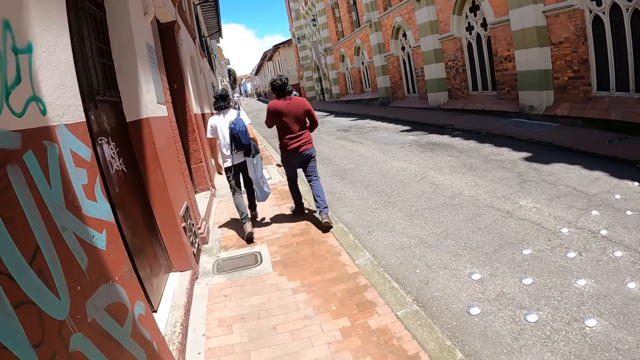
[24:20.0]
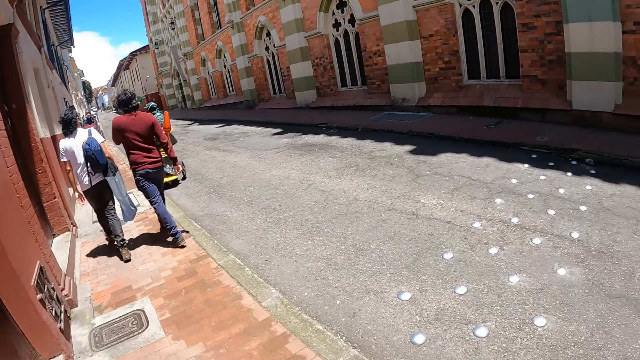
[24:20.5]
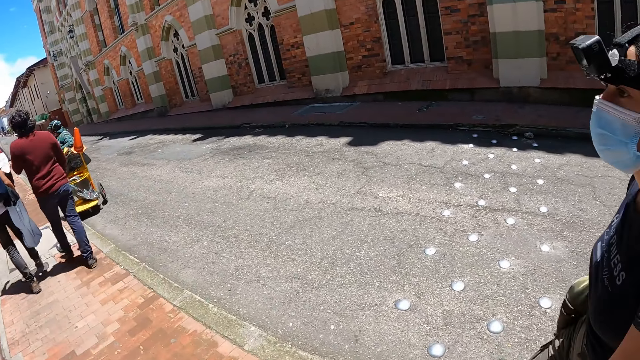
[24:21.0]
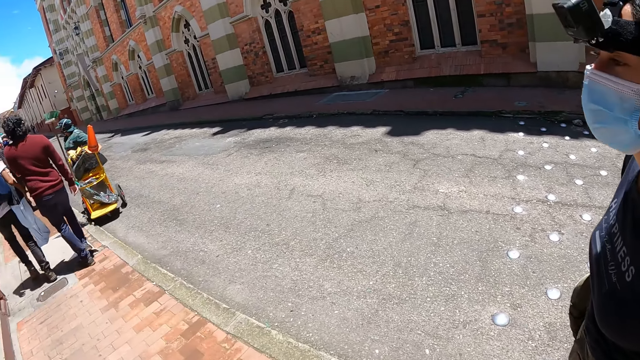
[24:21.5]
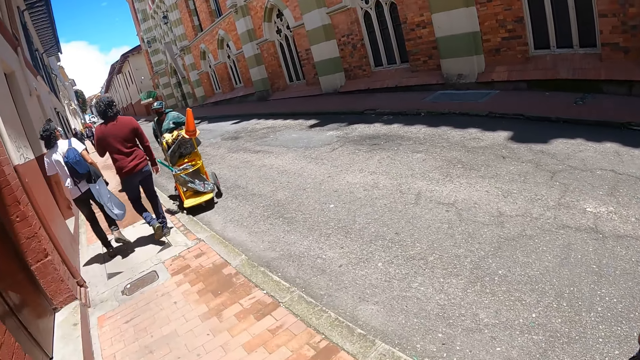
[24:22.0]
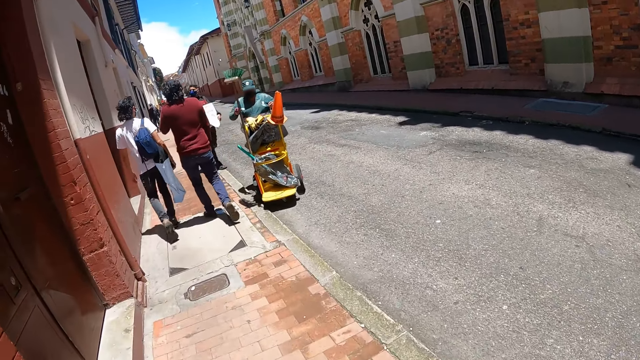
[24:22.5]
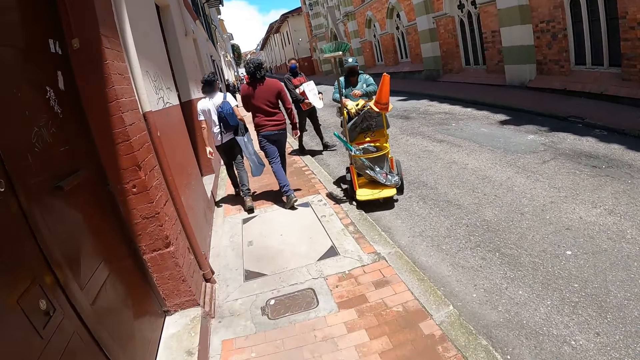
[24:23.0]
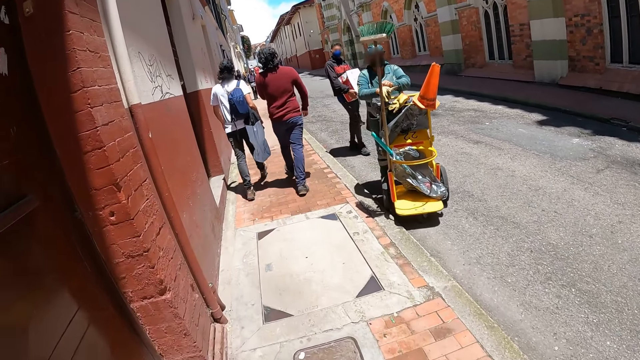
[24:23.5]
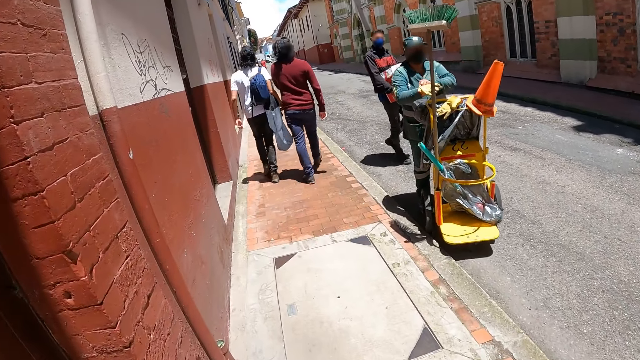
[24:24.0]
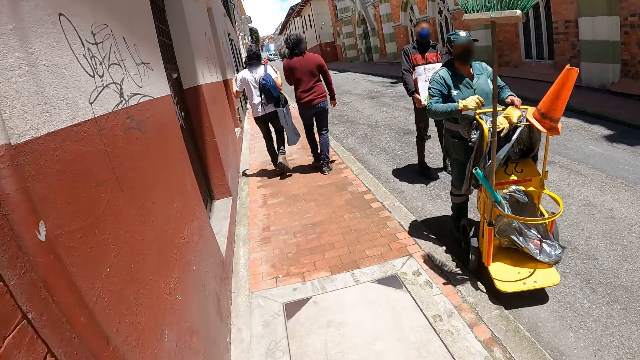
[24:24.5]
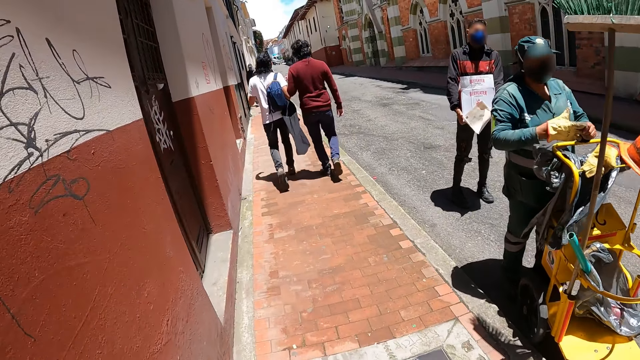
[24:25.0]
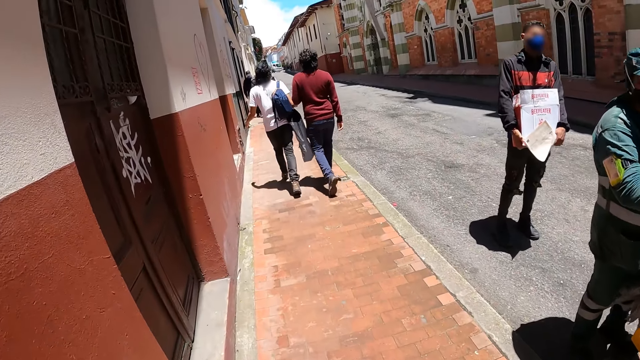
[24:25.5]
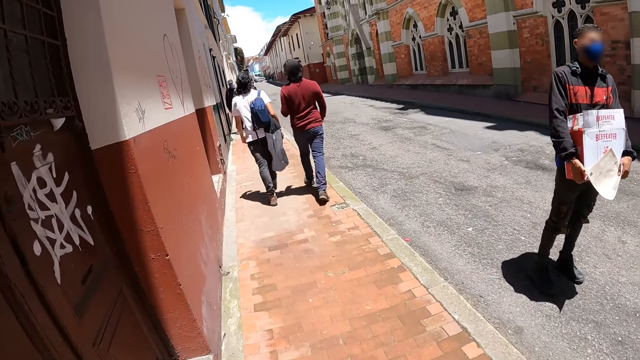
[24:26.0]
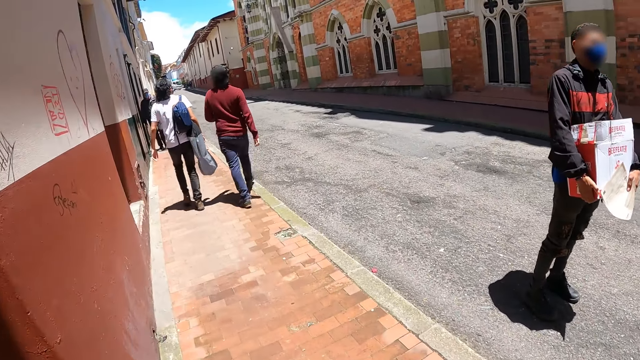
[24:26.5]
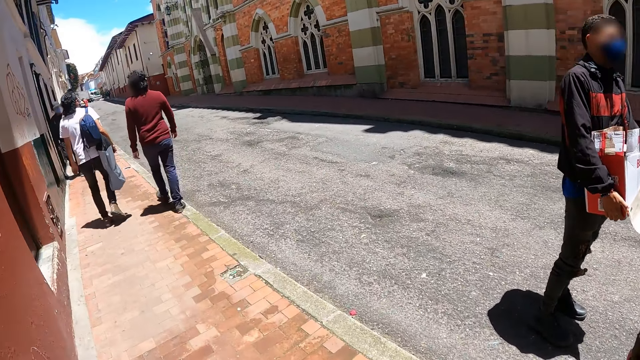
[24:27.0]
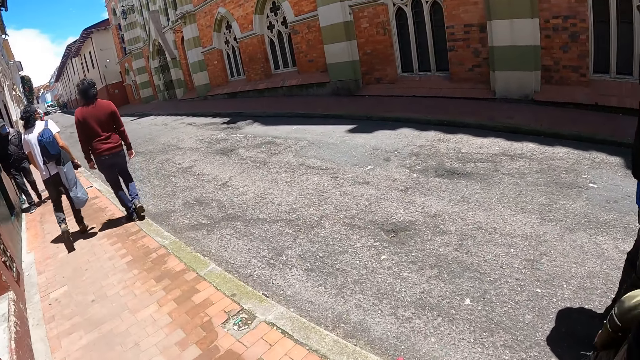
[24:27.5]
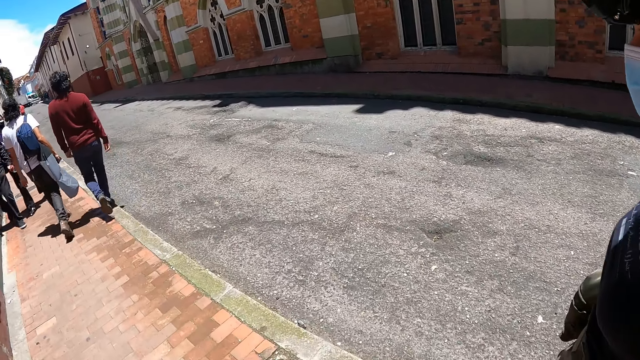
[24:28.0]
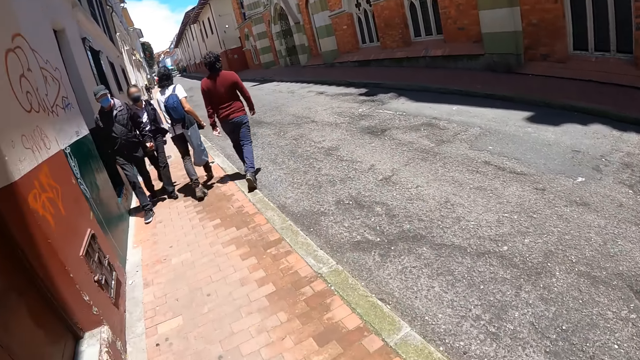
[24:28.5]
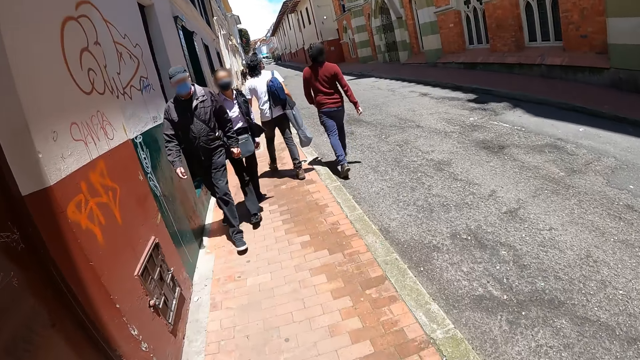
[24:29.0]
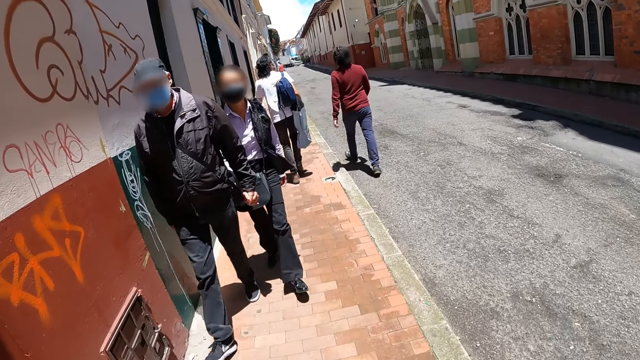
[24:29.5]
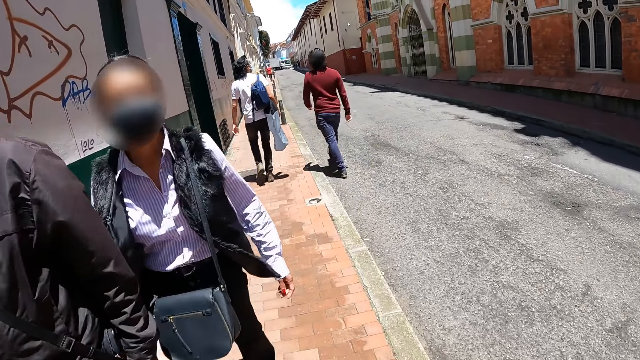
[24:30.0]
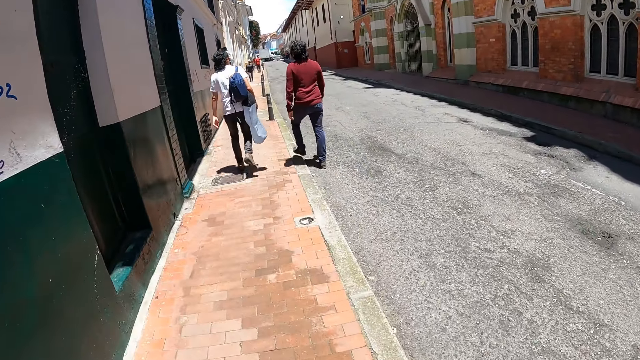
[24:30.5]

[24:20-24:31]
The camera wearer looks at a person. Another person interacts with a third person.

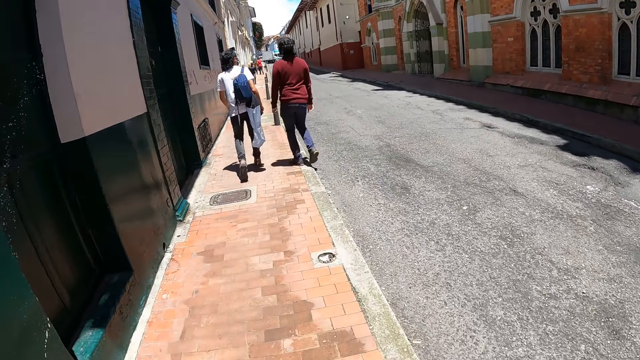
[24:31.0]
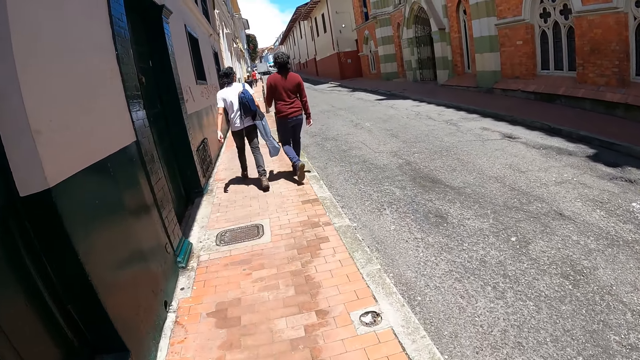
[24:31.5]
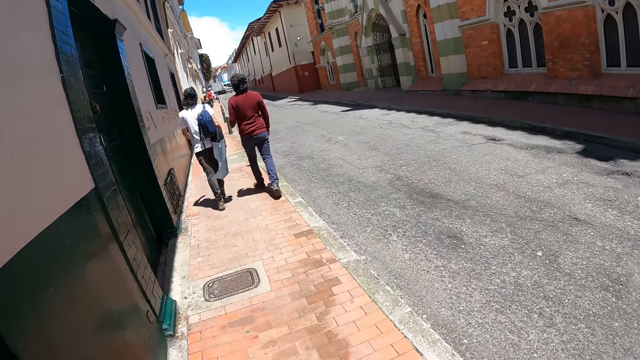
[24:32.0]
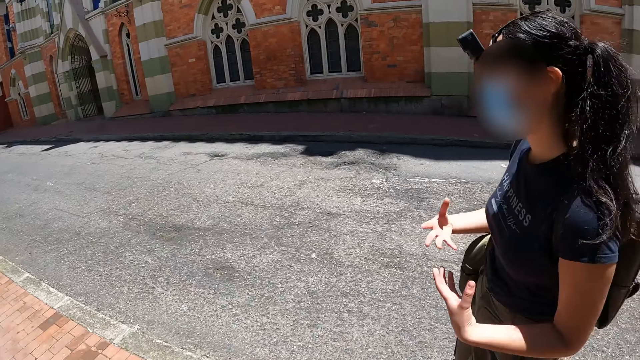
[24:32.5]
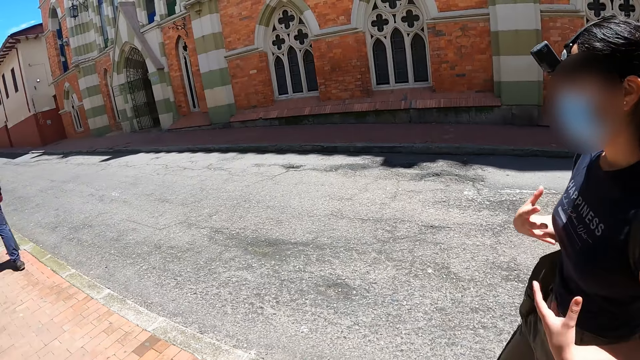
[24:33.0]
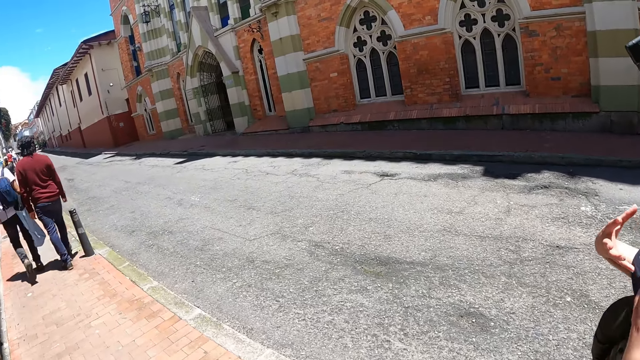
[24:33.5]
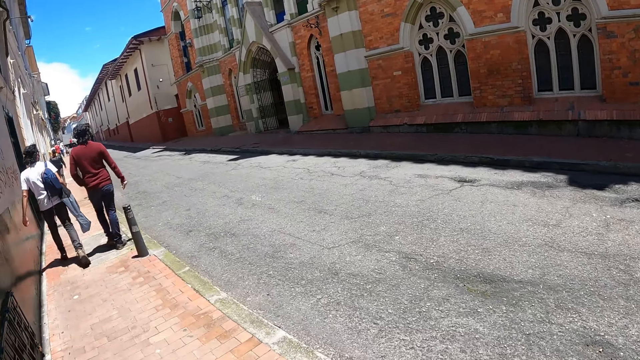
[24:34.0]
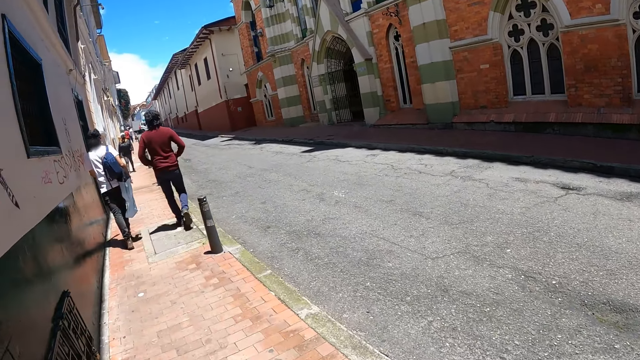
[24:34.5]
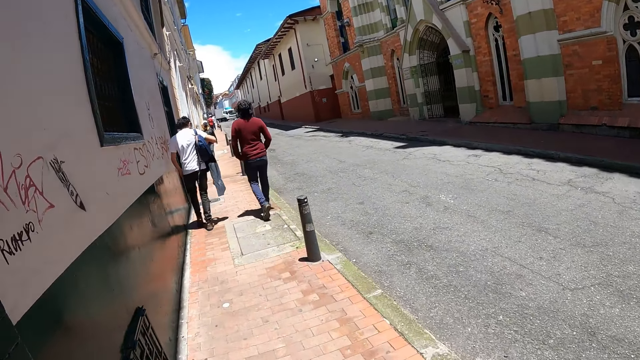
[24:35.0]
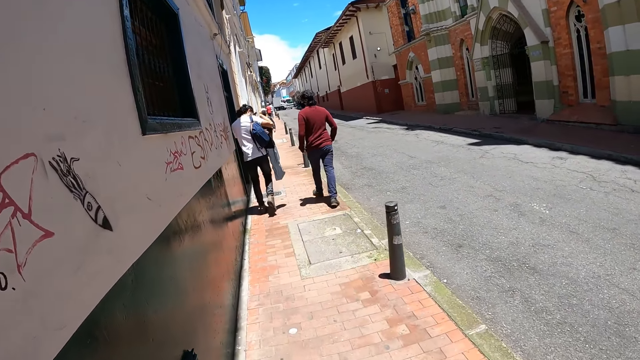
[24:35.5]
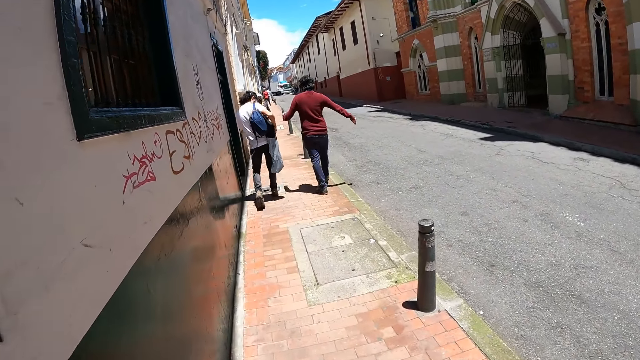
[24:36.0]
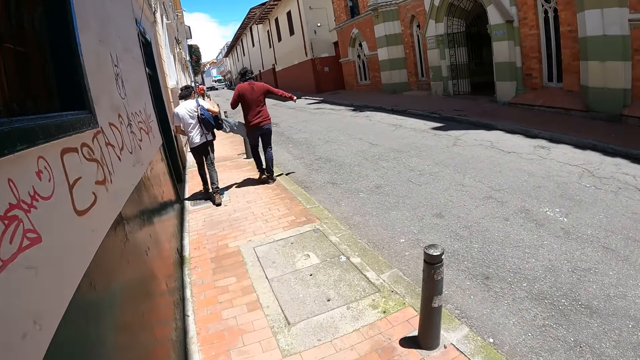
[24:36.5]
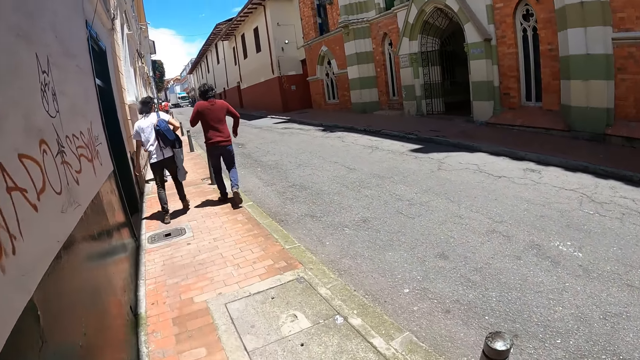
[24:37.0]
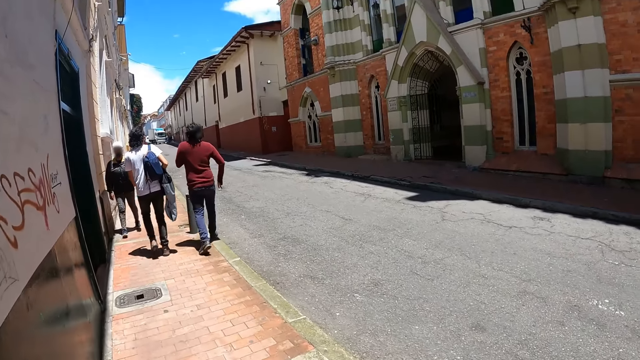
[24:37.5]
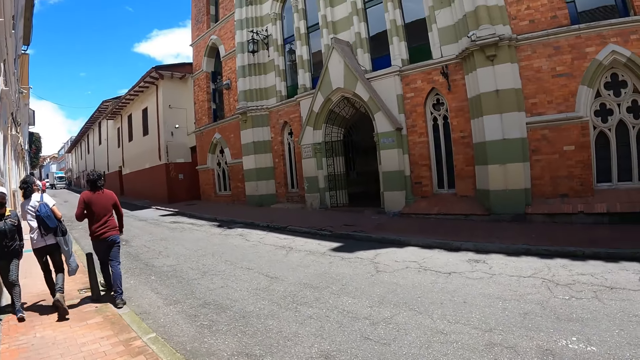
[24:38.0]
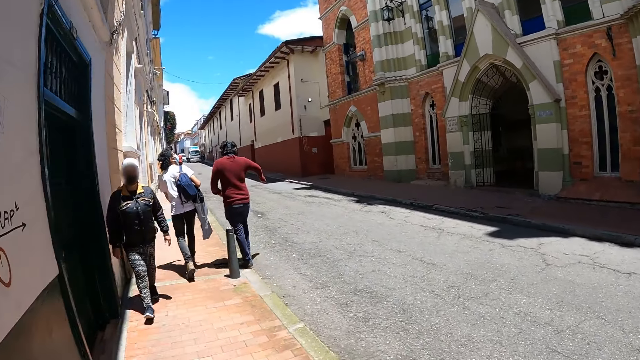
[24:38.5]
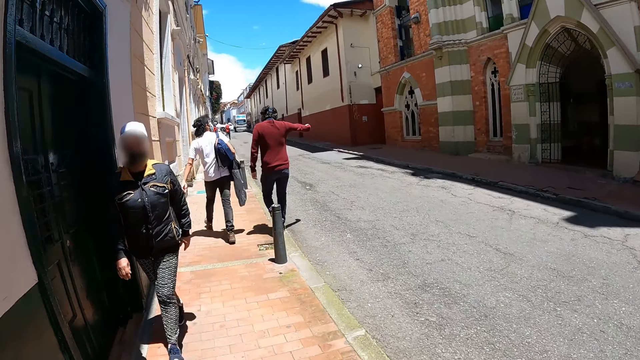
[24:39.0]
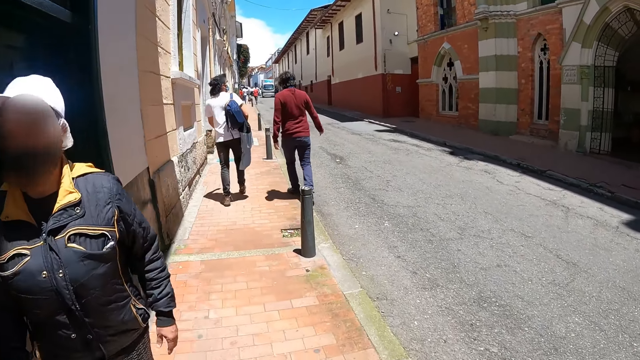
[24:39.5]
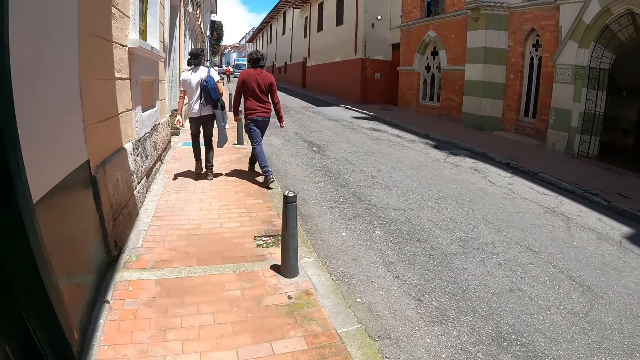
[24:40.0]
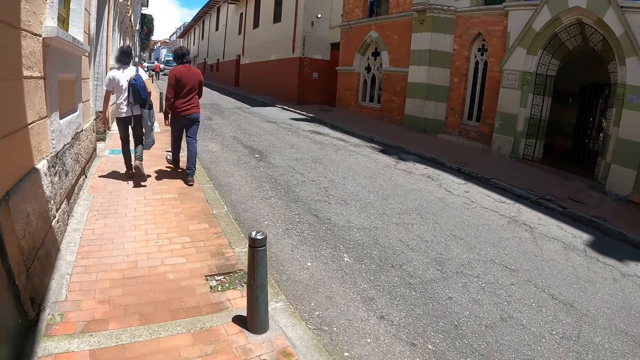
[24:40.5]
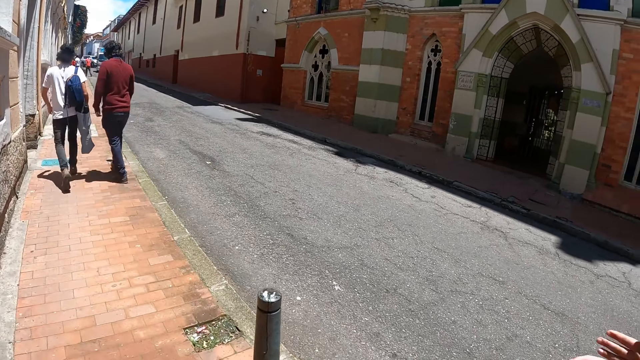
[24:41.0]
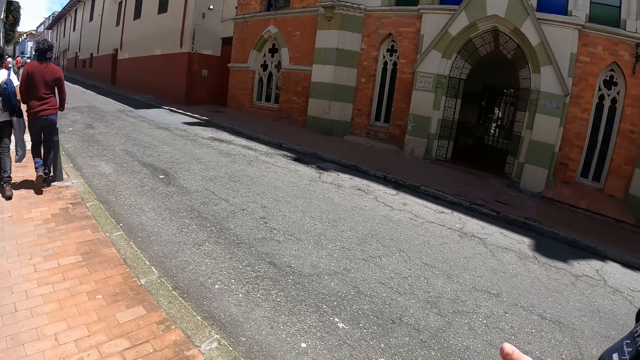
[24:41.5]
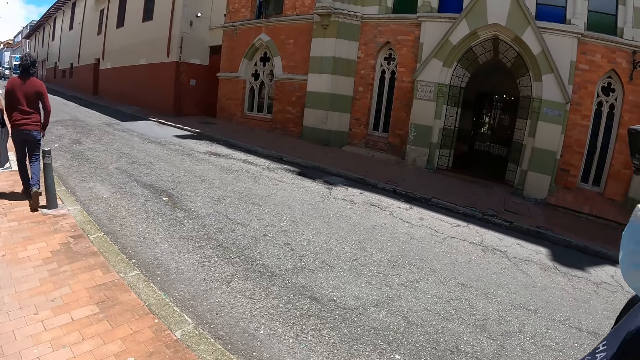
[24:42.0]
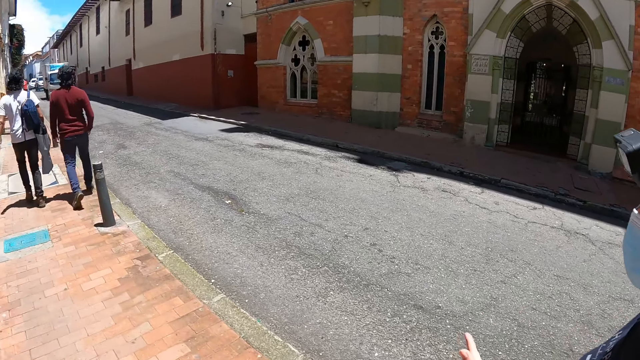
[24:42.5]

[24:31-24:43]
The camera wearer interacts with a person.
